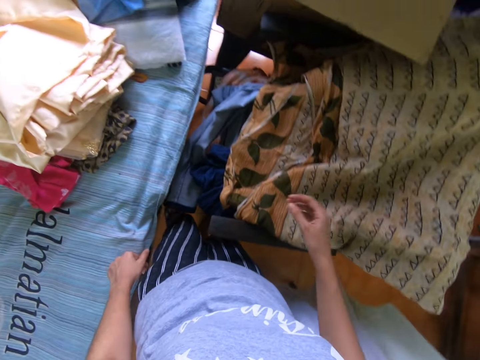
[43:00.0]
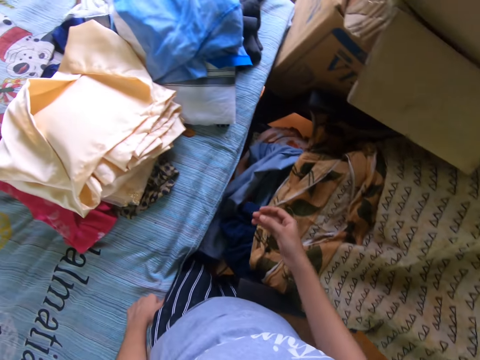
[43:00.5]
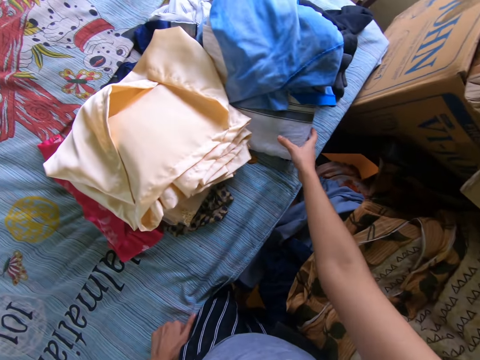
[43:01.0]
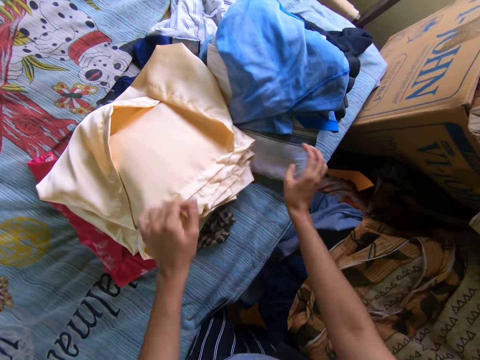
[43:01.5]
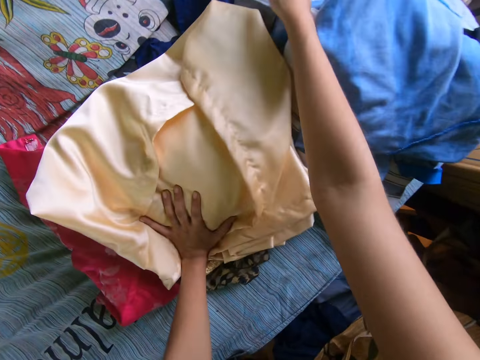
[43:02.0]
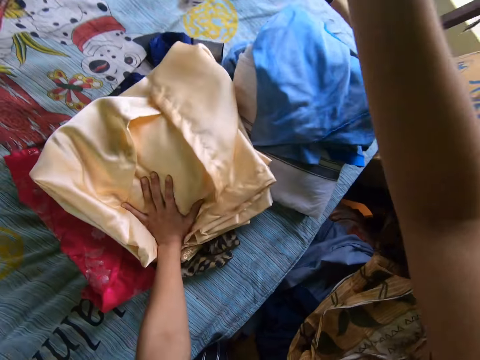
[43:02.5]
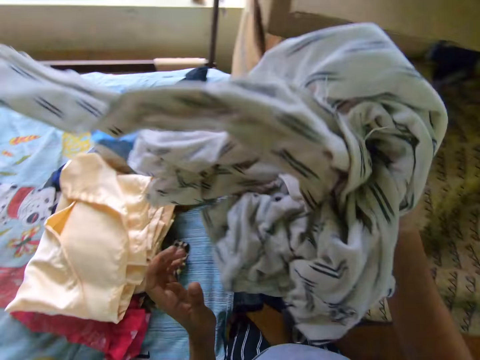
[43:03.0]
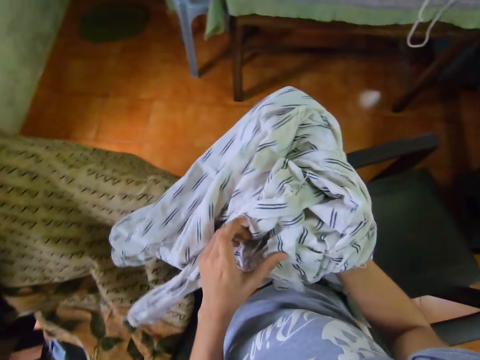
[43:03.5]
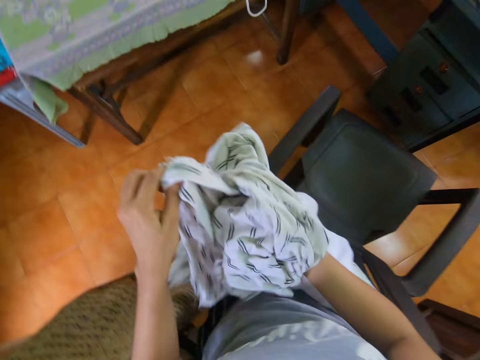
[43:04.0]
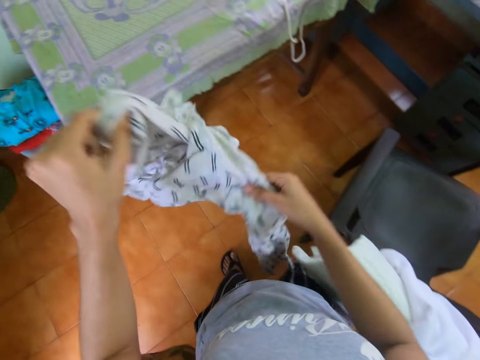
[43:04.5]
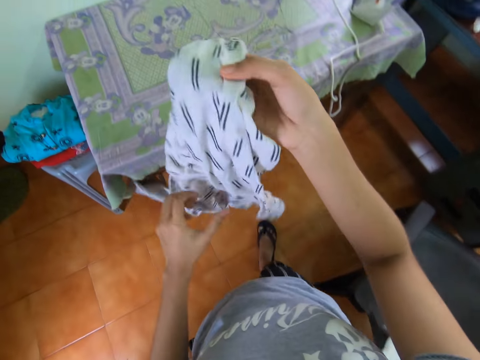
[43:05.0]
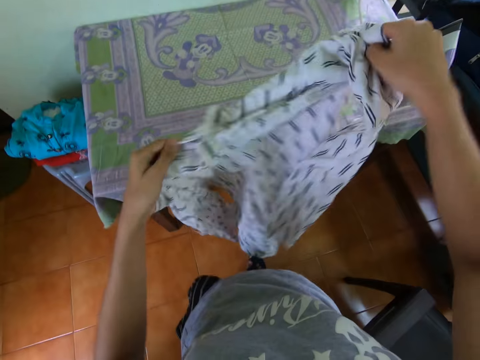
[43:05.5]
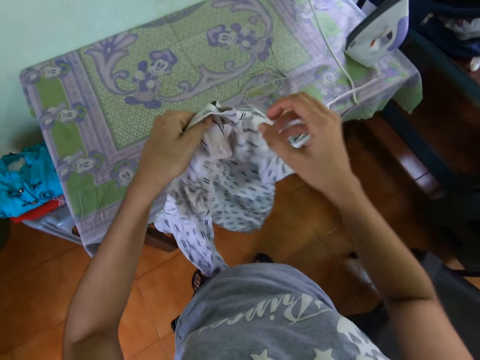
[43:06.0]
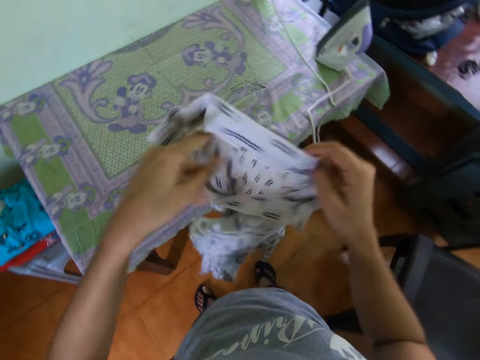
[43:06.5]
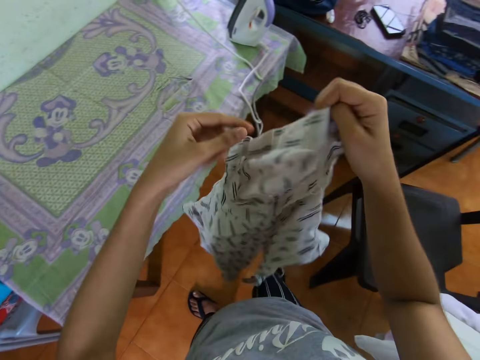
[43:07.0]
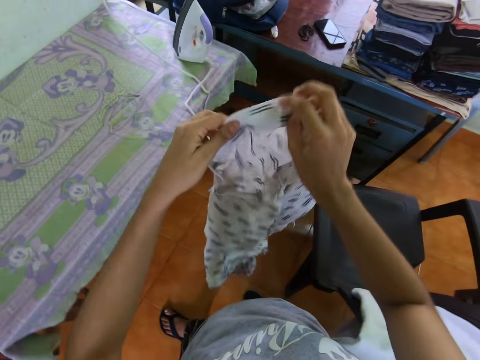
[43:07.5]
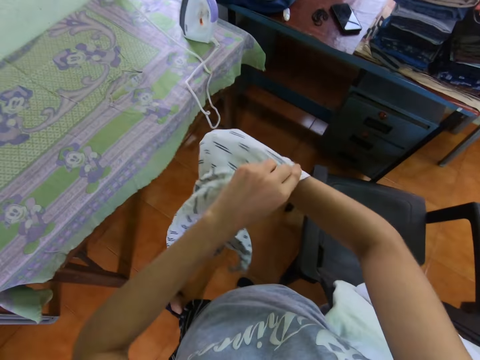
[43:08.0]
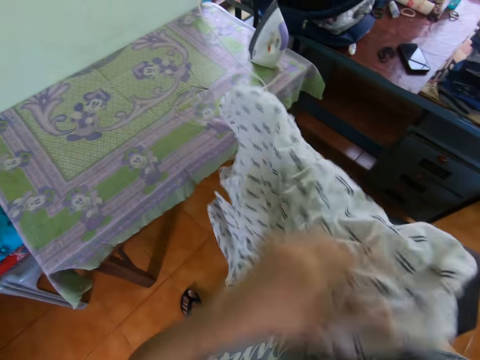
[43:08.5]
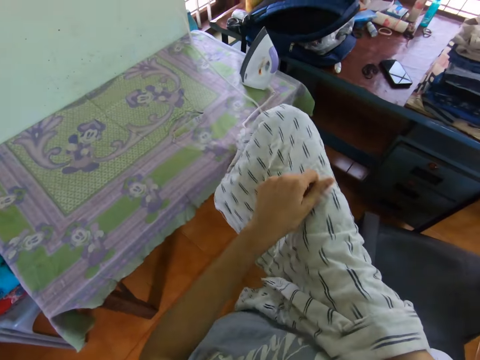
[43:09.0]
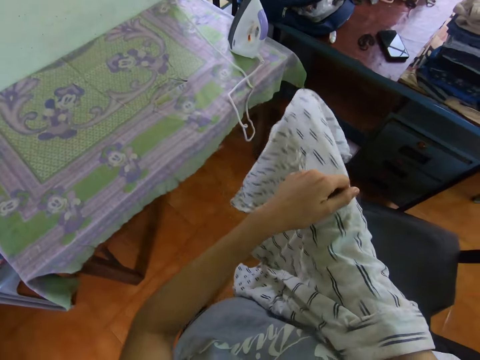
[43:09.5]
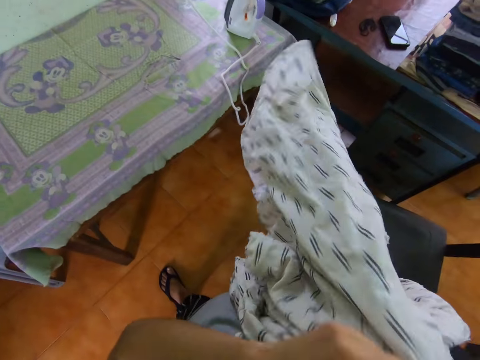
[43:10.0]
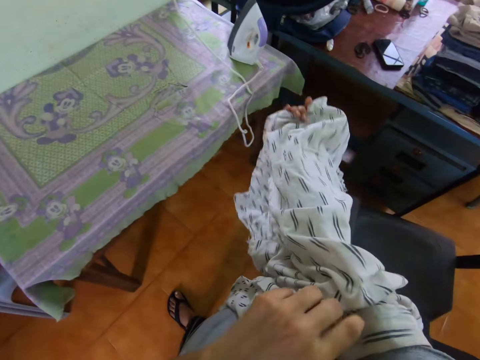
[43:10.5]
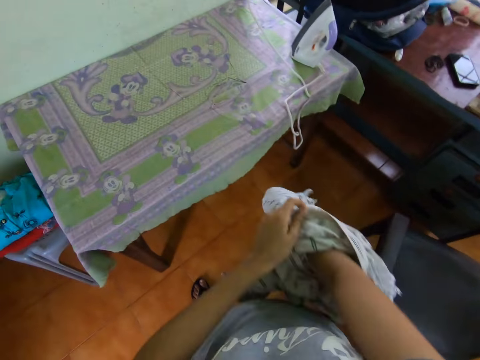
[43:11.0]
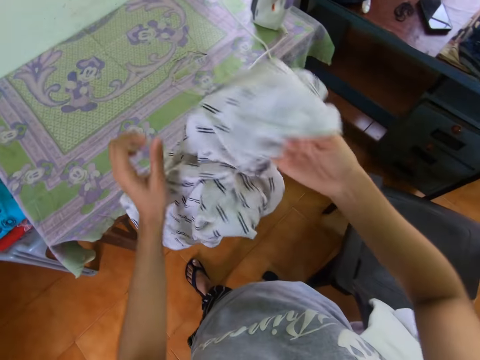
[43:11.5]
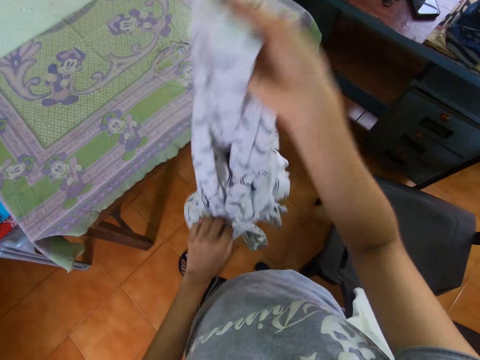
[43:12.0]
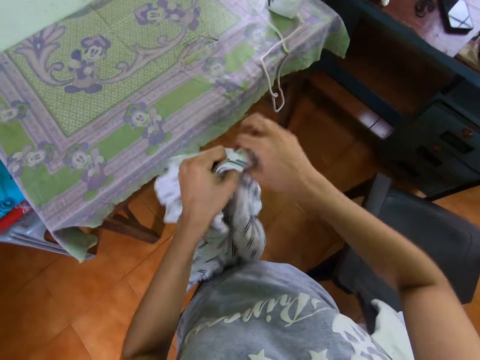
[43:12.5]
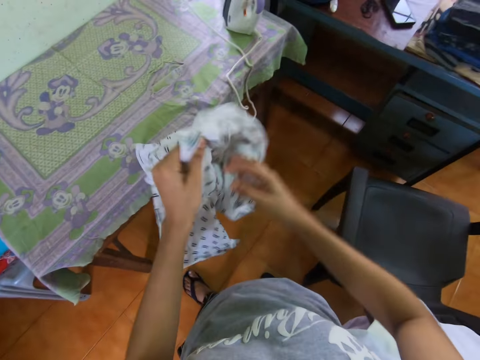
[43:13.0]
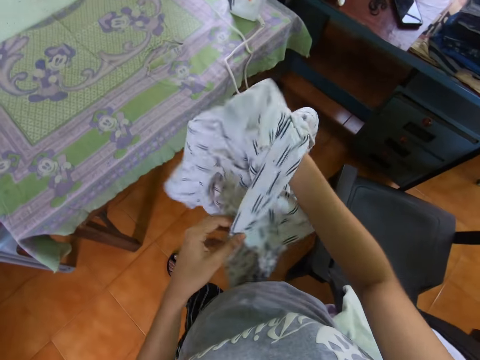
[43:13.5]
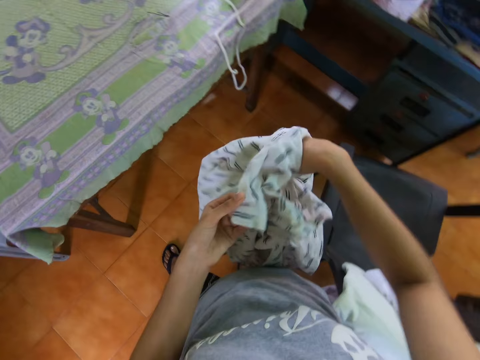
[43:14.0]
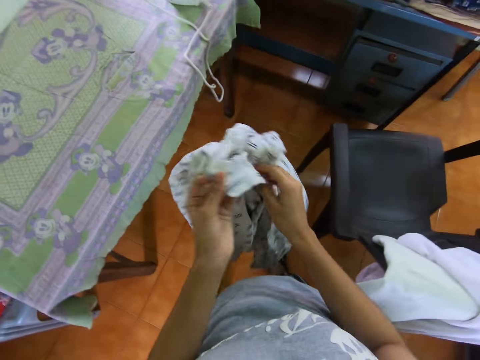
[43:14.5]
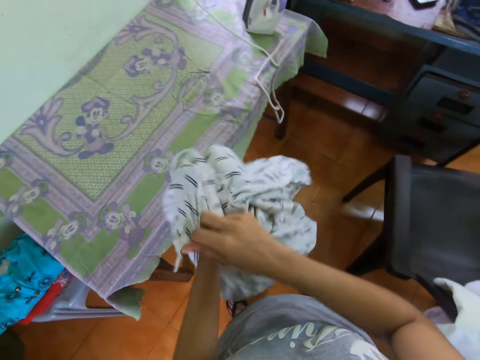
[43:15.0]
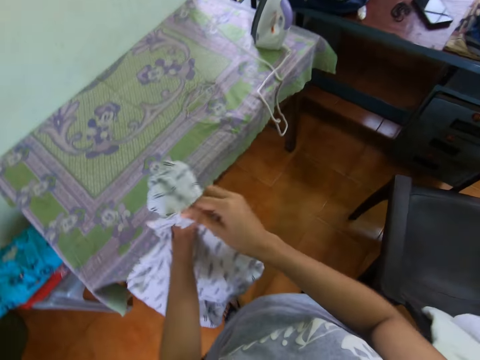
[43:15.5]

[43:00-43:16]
The camera wearer looks at the cloth. They touch the cloths on the table. They pick up the shirt, hold the shirt, straighten the shirt, and unfold the cloth. They walk around. They sort the cloth inside out.

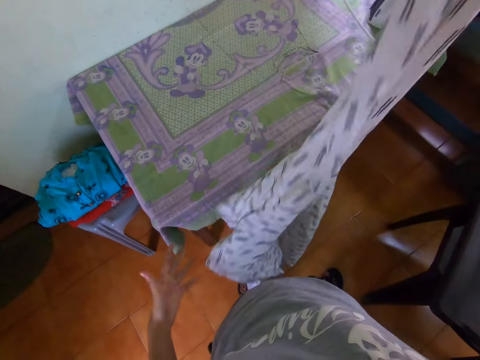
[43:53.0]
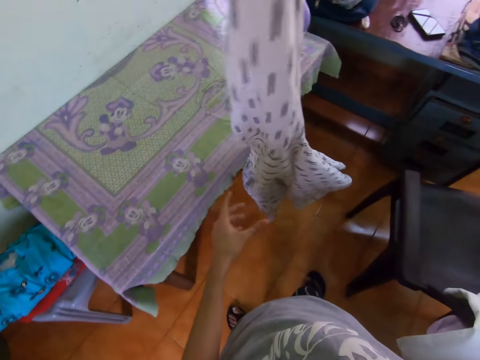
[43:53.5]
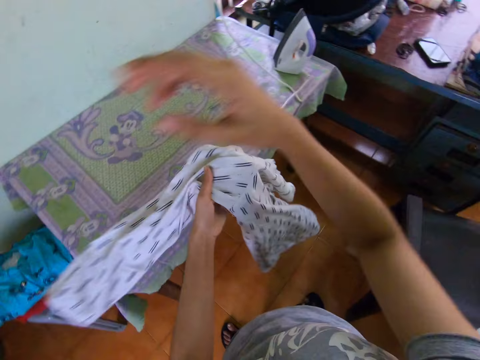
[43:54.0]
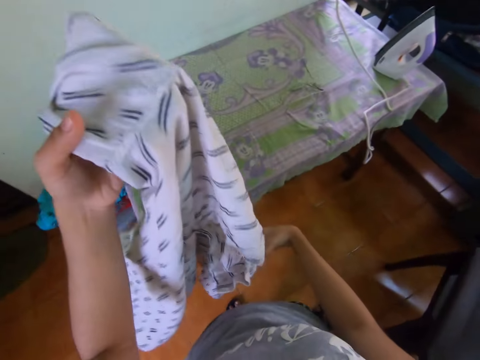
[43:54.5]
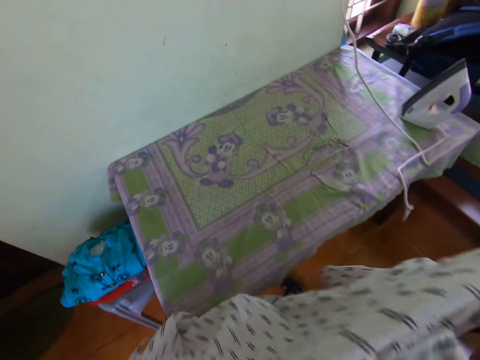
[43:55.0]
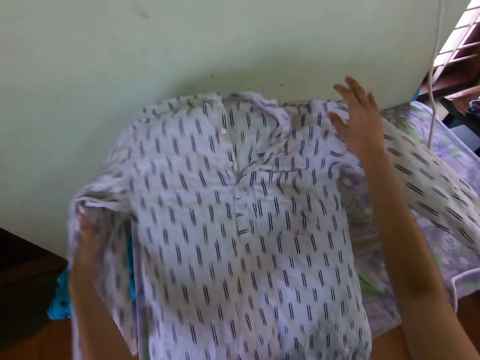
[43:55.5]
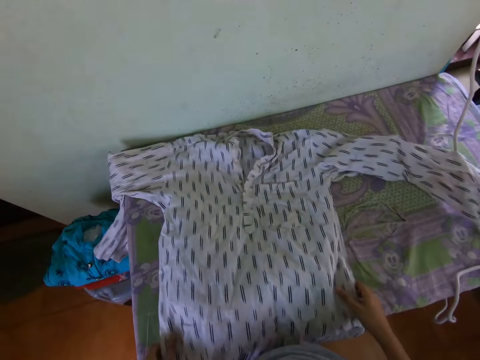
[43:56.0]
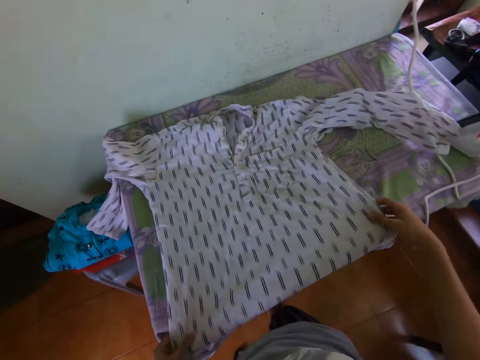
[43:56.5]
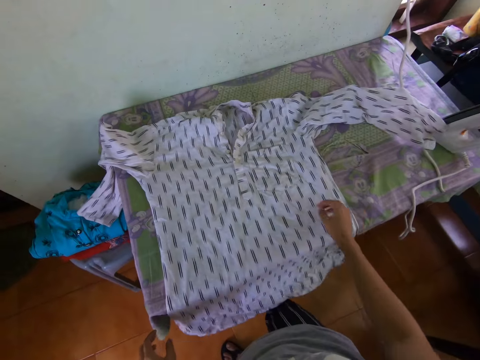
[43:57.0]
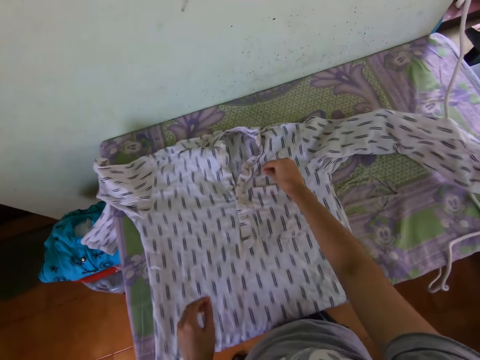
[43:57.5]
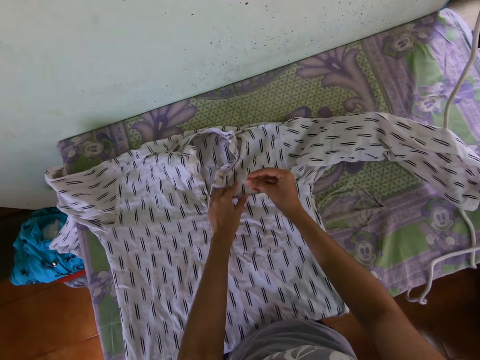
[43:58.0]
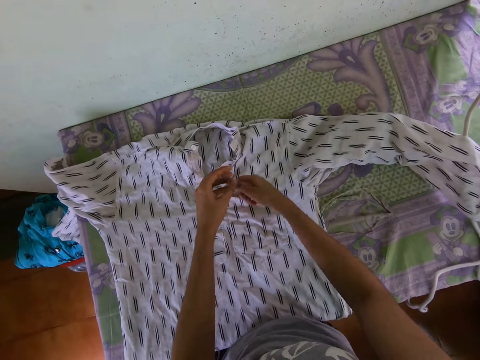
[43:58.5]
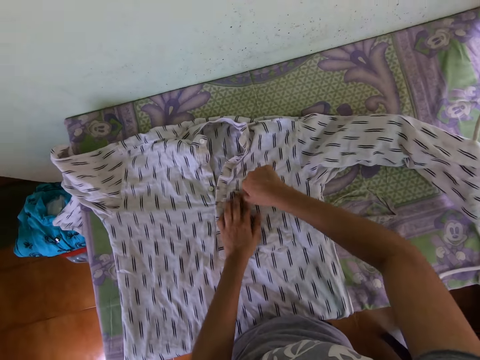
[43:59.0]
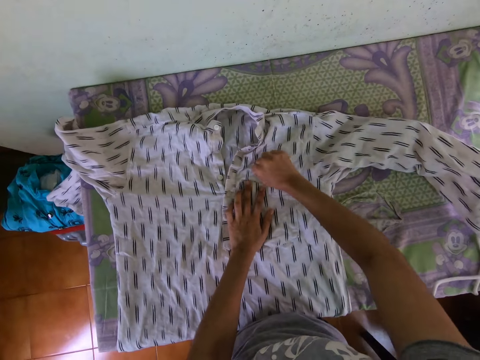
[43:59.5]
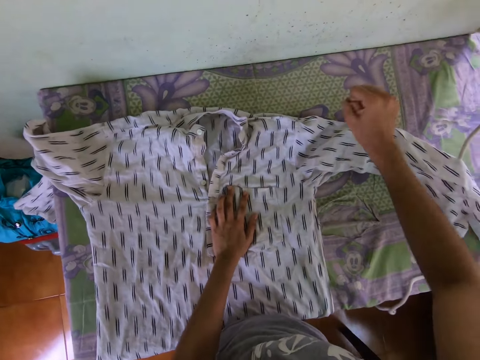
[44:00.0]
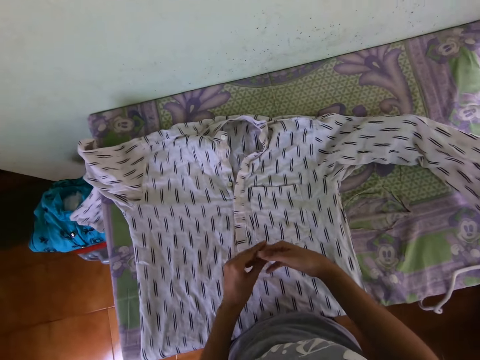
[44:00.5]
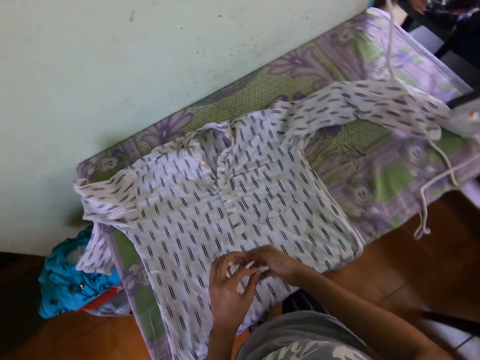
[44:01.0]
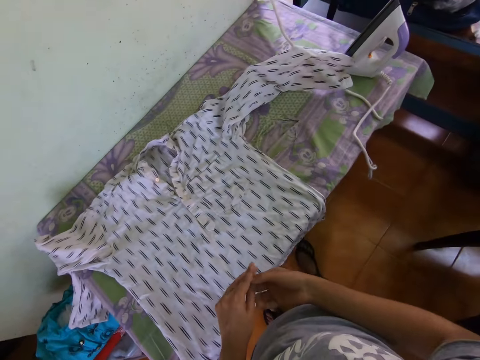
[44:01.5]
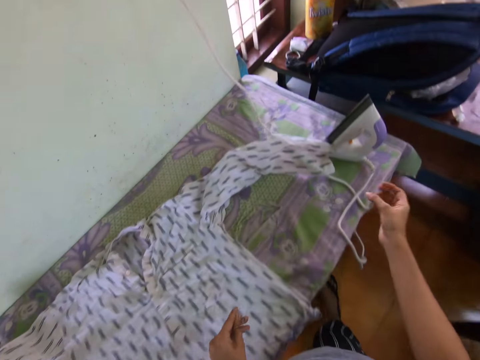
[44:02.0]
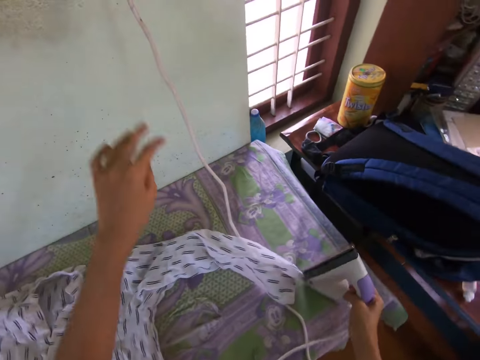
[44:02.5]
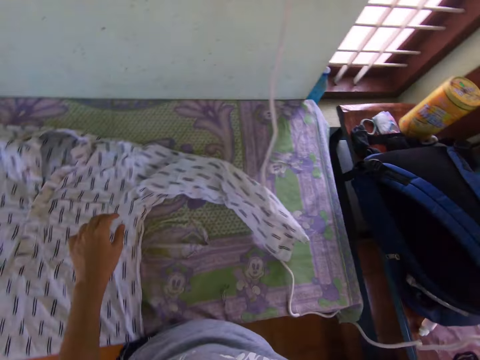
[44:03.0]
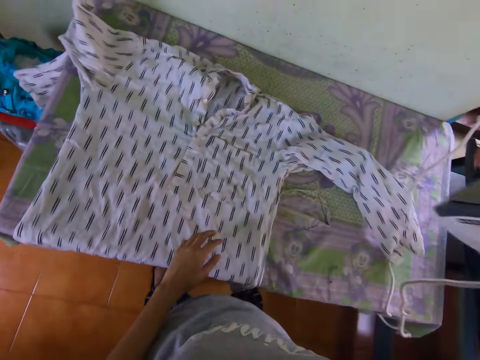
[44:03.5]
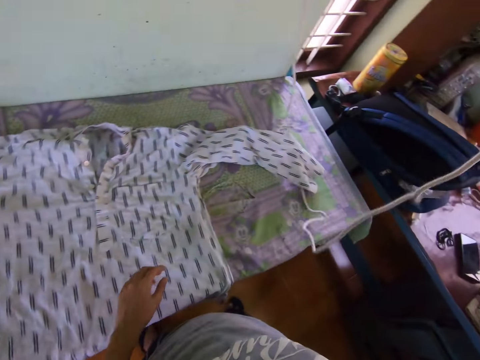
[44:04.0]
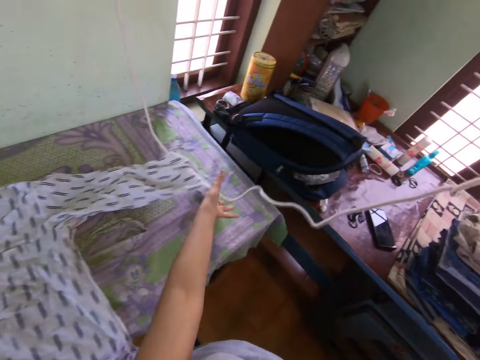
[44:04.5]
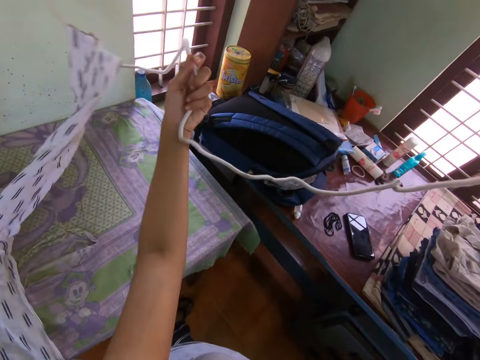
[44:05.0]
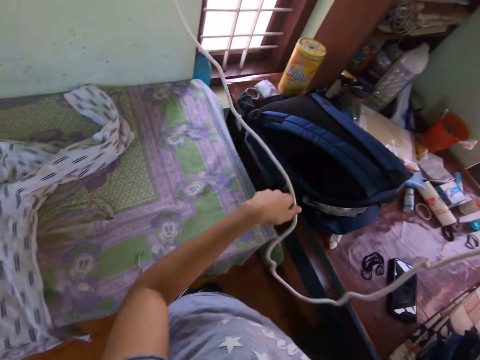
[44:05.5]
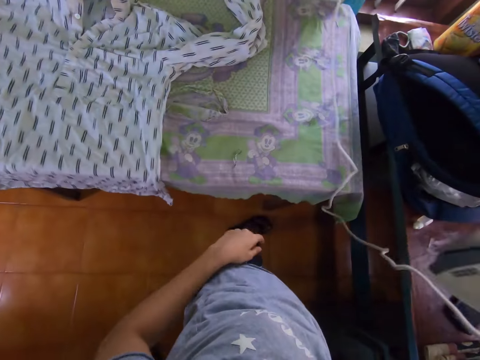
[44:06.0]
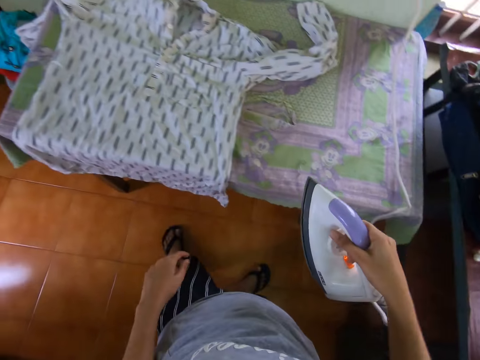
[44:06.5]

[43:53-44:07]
The camera wearer holds the shirt. They put the shirt on the table and straighten the shirt on the table. They pull the string on the cloth. They remove an object and hold the object. They pick up the iron box and hold the iron box. They push the wires. They hold the iron wire.
